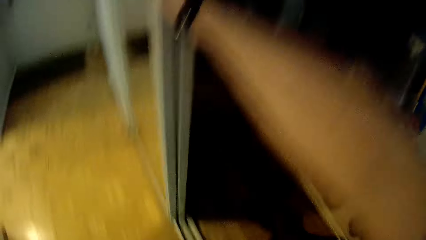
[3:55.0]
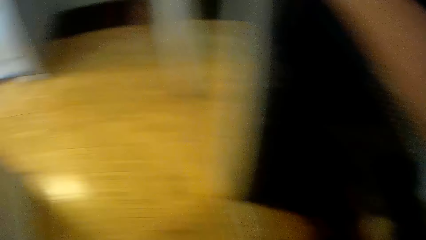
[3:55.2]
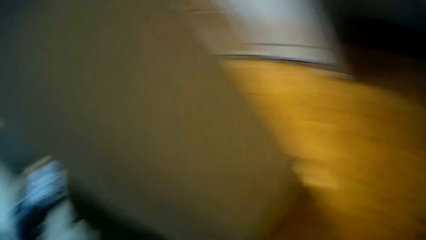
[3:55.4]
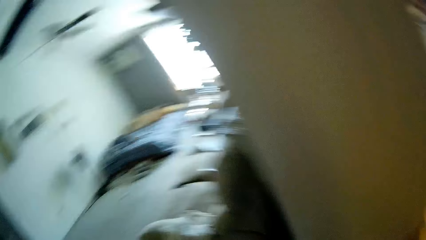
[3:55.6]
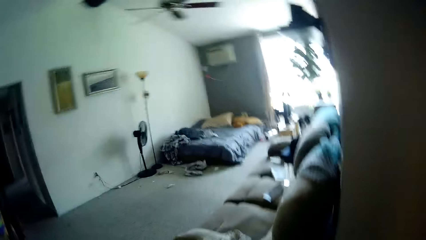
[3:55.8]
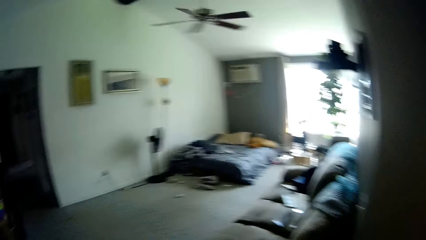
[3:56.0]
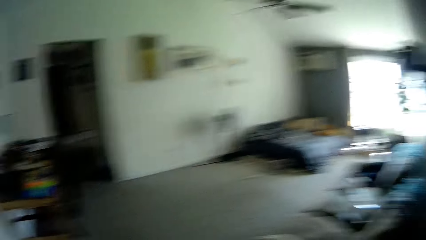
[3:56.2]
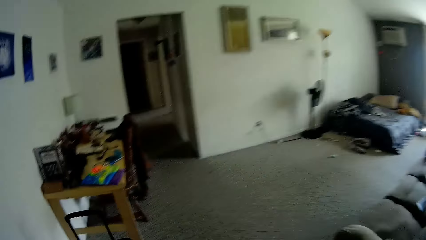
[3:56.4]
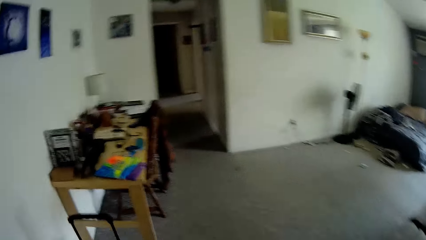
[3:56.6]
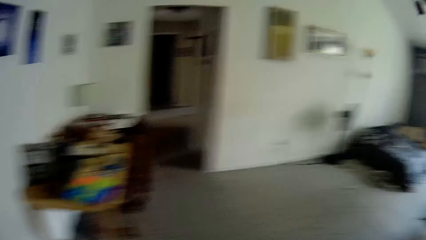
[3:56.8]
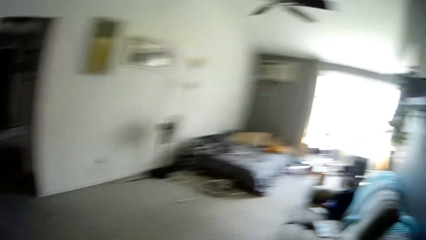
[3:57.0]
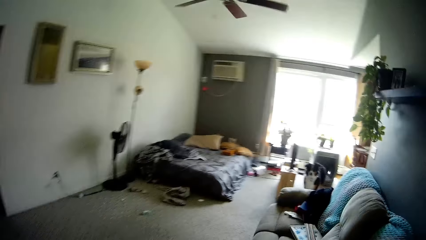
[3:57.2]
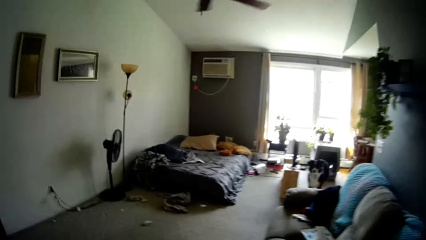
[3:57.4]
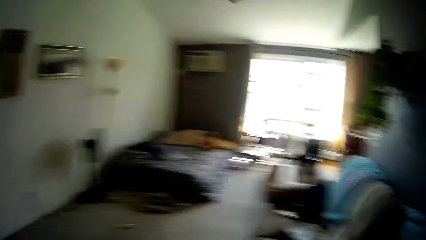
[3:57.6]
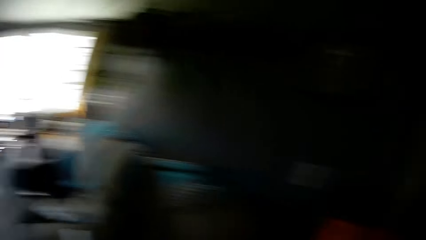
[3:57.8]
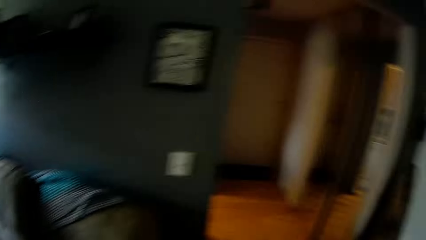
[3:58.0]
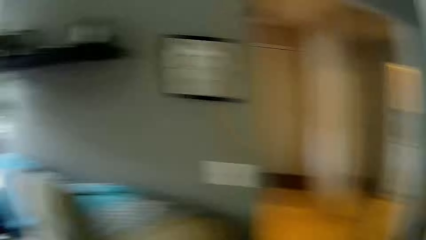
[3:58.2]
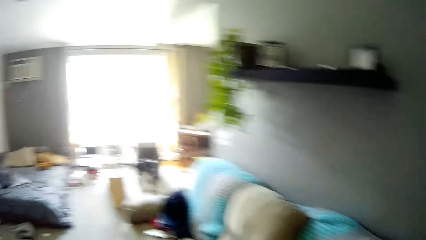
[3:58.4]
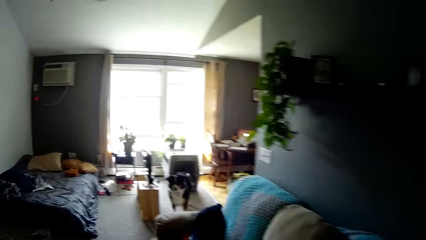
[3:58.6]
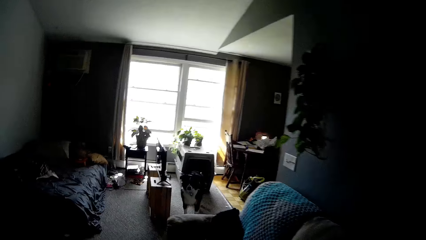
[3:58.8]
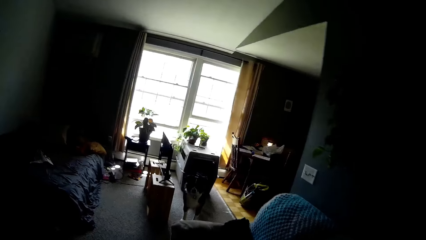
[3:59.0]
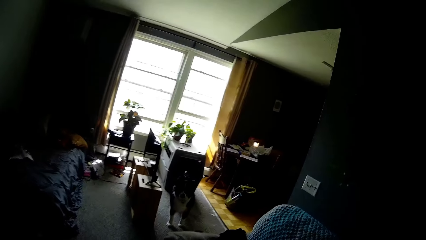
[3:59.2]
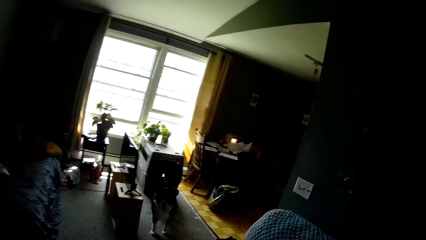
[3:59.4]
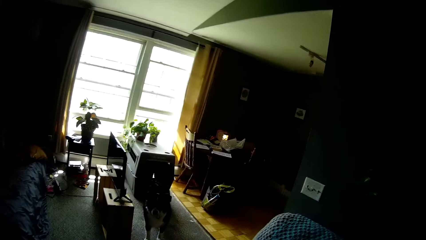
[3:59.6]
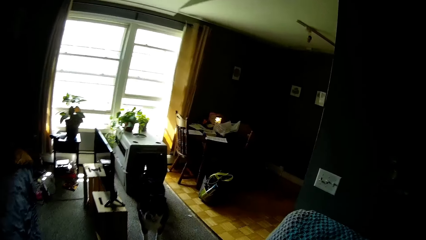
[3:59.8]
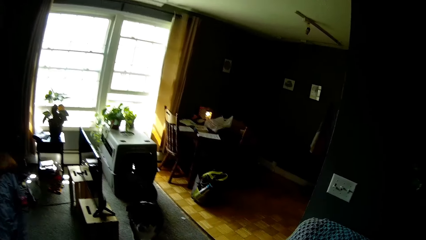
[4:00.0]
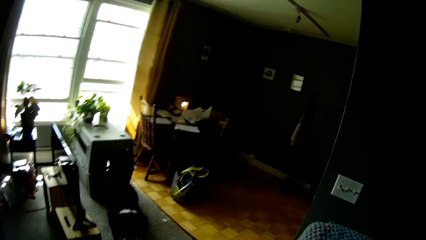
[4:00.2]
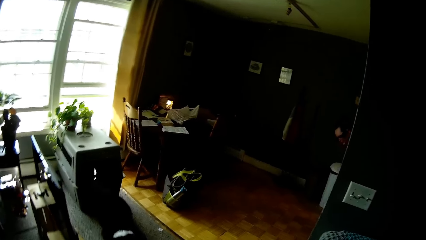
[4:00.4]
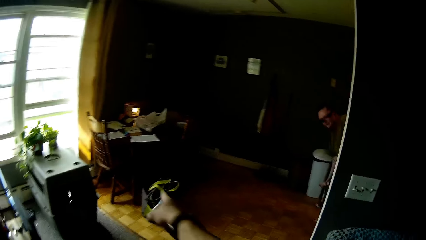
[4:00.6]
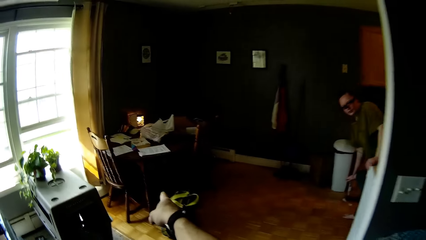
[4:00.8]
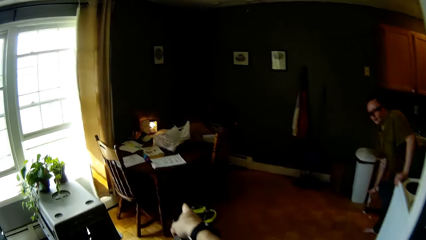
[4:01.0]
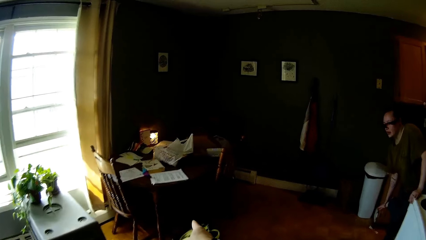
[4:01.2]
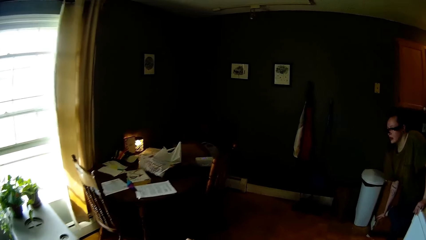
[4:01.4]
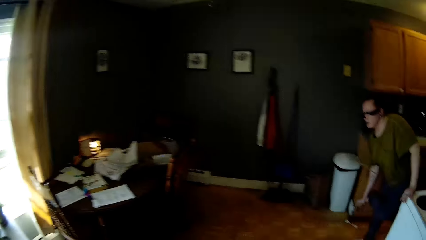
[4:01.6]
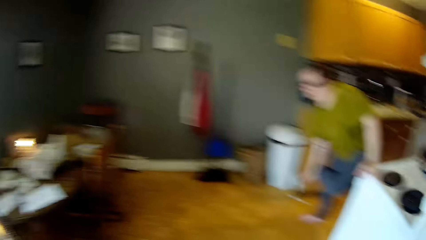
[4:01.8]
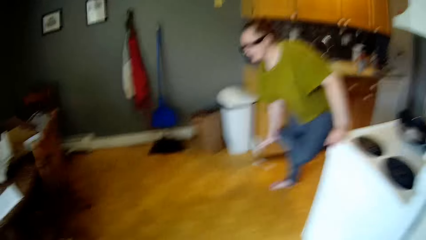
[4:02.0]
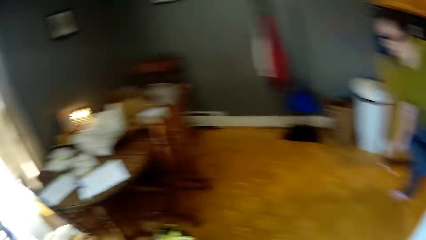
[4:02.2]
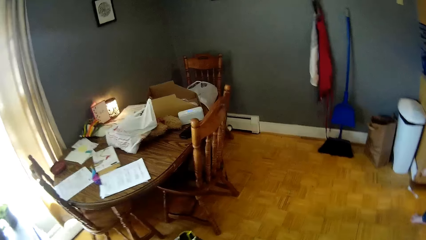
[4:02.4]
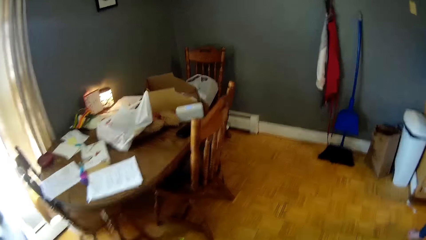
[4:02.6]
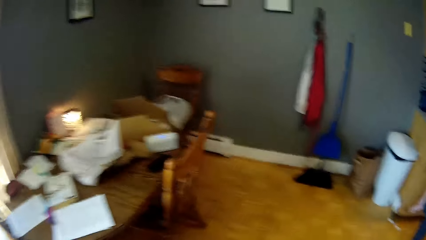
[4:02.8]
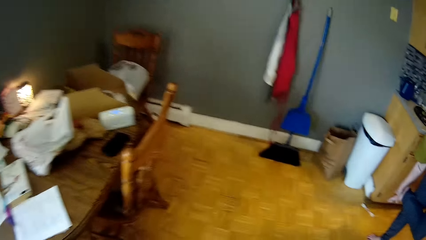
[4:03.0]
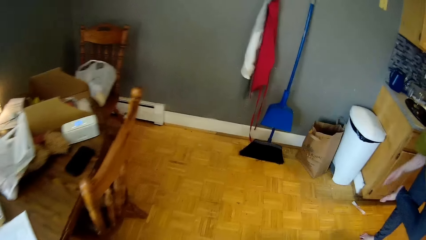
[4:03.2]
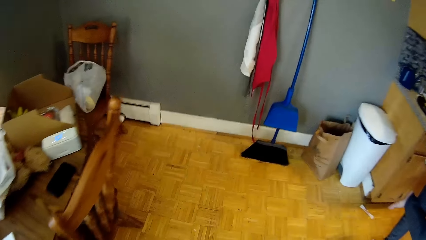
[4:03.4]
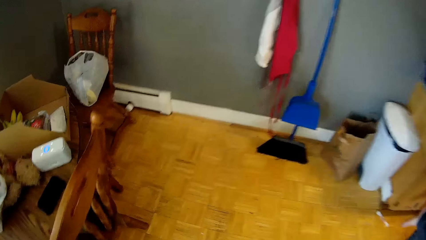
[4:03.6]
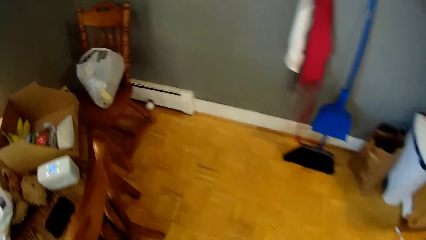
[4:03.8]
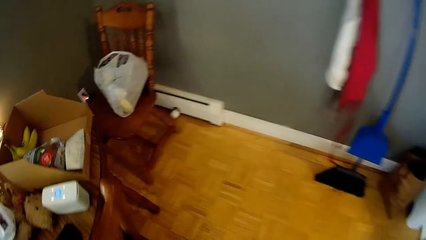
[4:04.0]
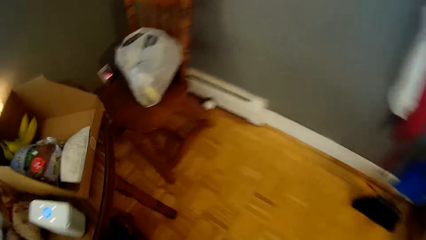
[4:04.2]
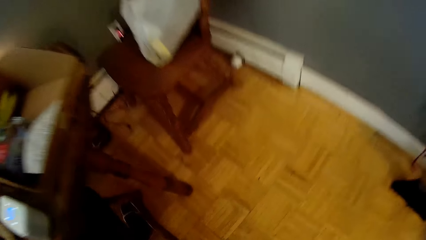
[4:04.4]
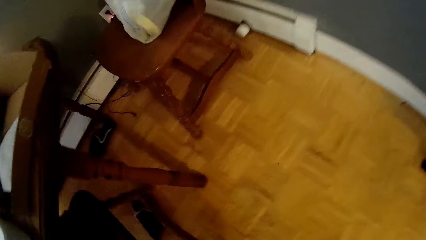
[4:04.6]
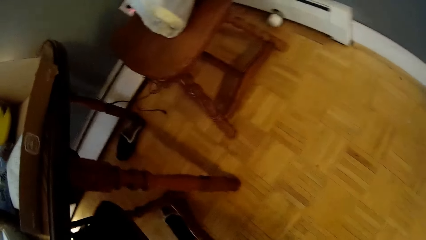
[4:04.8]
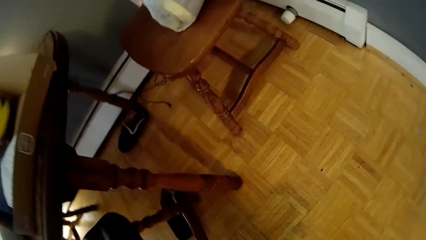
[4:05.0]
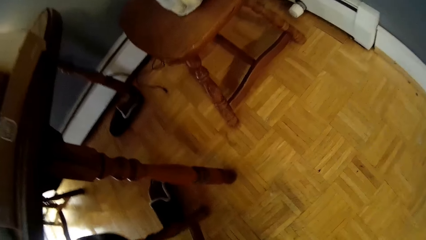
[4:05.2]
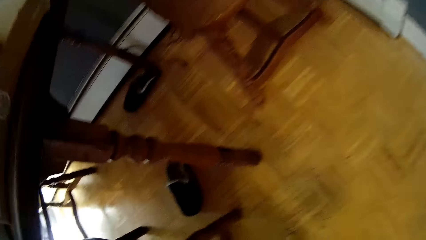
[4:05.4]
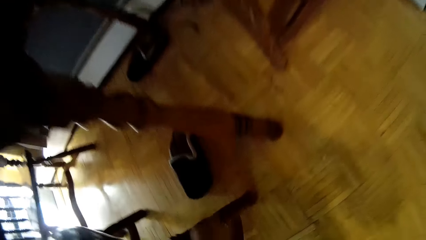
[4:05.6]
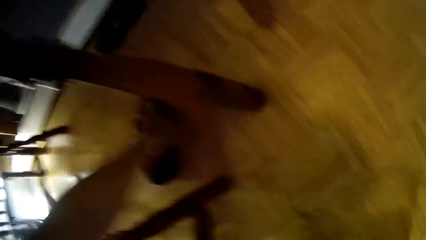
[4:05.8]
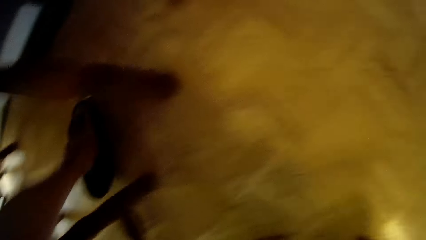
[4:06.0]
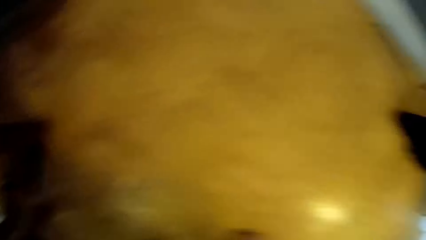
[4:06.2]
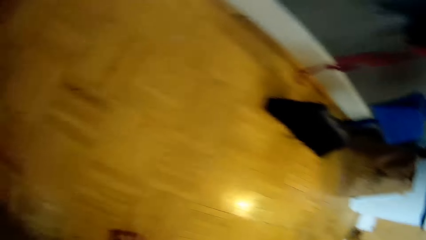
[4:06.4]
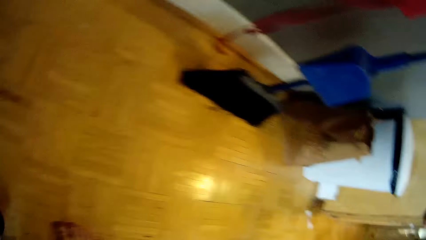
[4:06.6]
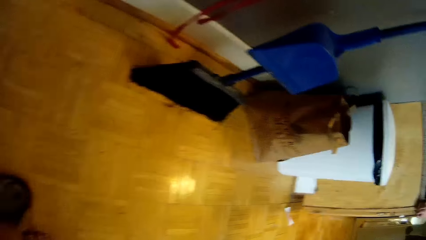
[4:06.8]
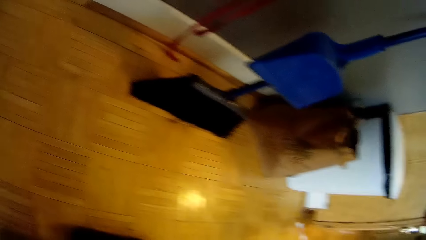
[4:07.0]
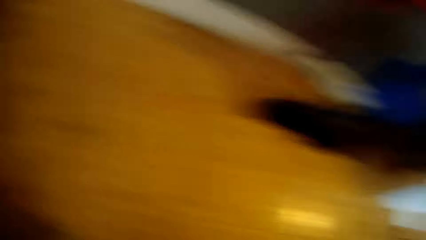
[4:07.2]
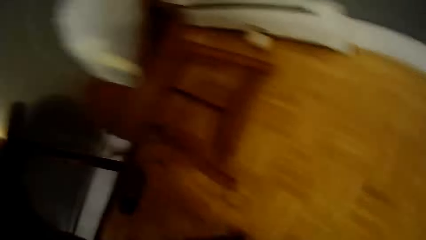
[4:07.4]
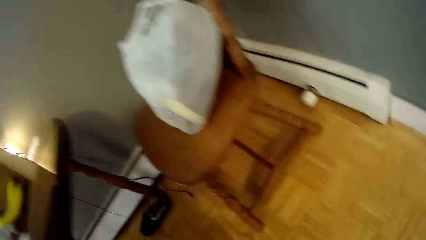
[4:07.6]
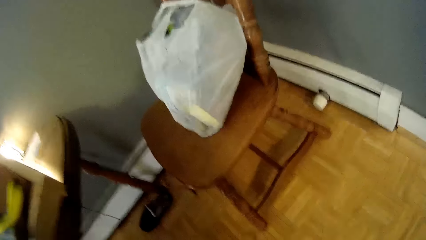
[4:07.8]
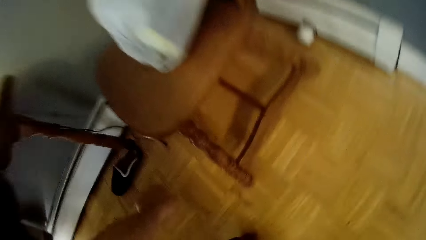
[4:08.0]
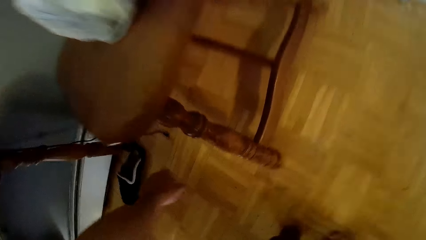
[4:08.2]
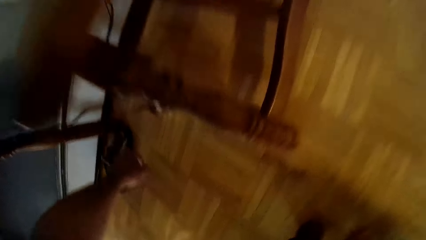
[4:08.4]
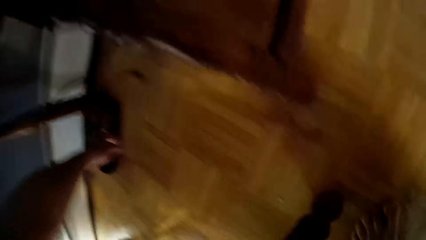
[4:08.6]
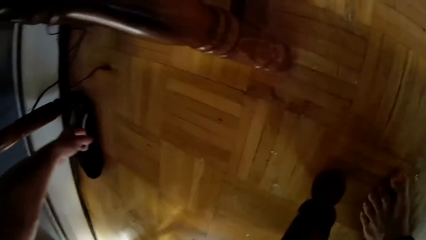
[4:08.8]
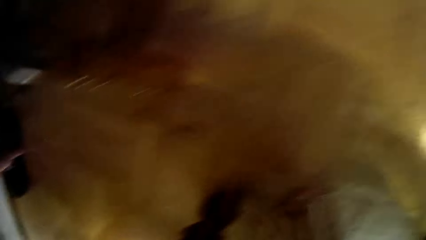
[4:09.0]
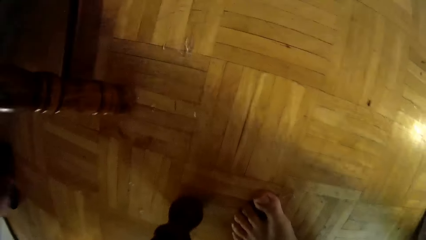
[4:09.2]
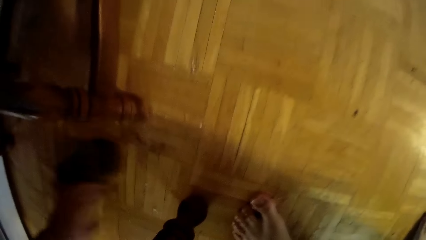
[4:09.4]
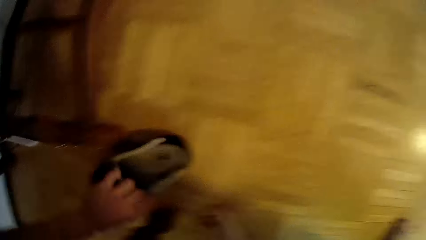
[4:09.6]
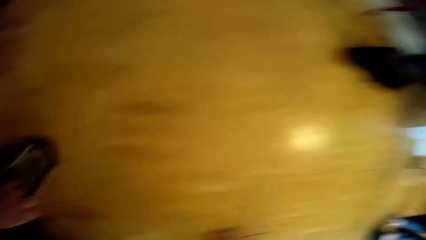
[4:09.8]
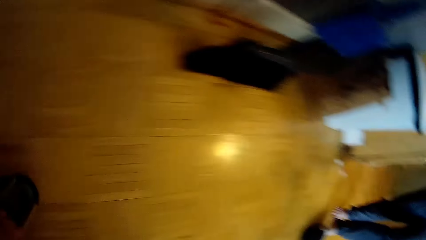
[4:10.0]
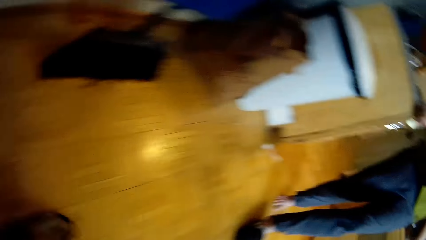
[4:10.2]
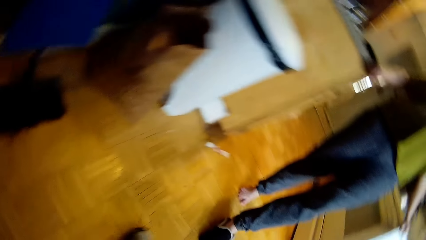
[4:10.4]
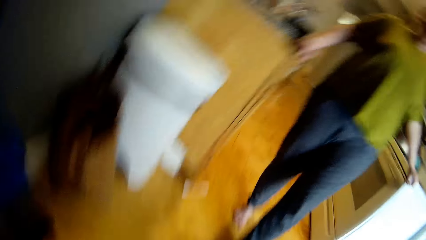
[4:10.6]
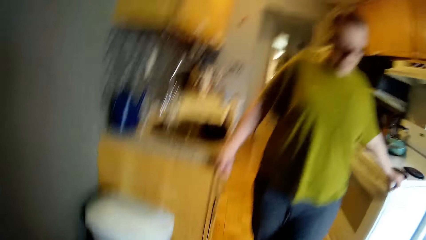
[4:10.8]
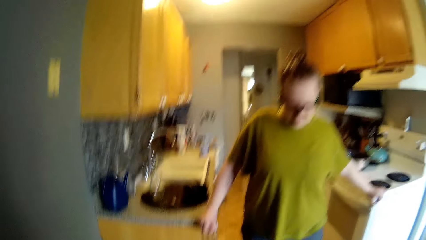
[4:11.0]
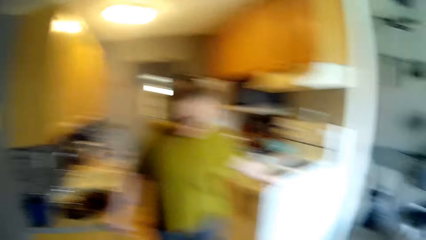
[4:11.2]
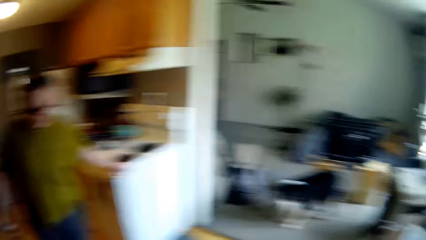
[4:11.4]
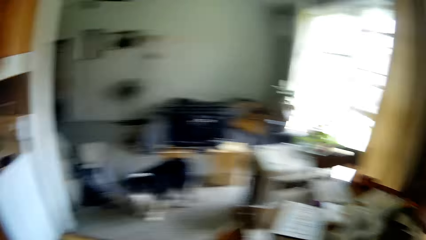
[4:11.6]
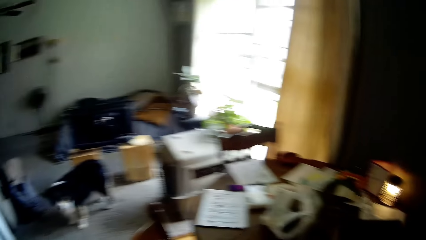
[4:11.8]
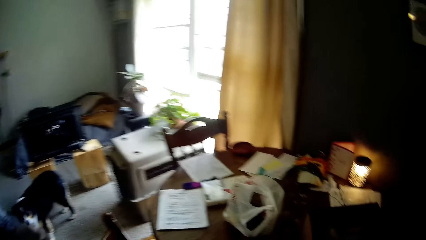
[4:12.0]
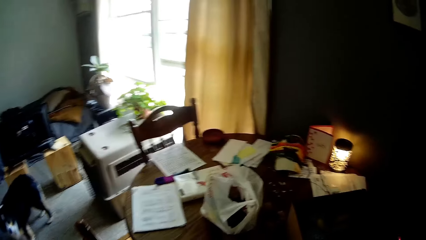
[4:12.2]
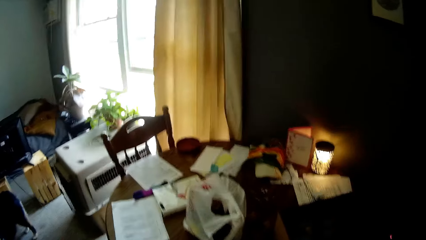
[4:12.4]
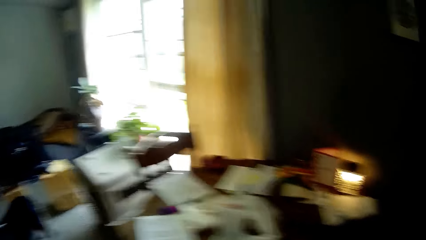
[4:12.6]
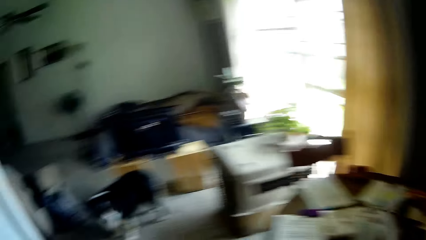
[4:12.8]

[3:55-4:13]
The camera wearer looks around. He interacts with a woman. He walks around. He points to the table. The camera wearer and the woman sing to a song. He moves a chair with his left hand. He walks around. He pulls the chair. He pulls out slippers under the table with his left hand. He picks up a shoe. He walks around. He pulls out the slippers under the table with his left hand again. He picks up the shoe. He hands over the shoe to the woman. The woman wears the shoe.
